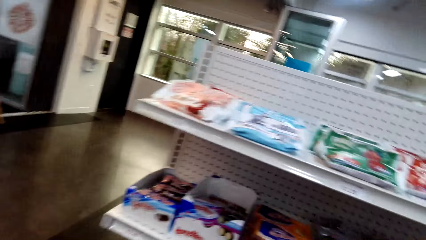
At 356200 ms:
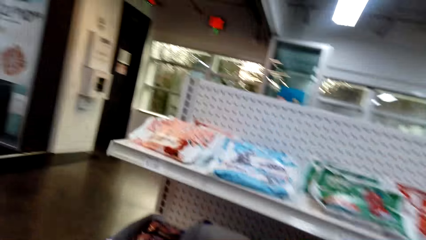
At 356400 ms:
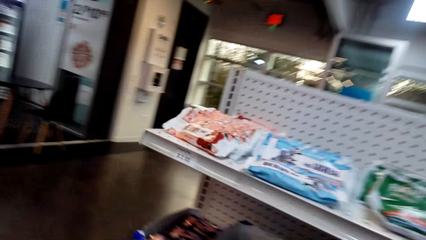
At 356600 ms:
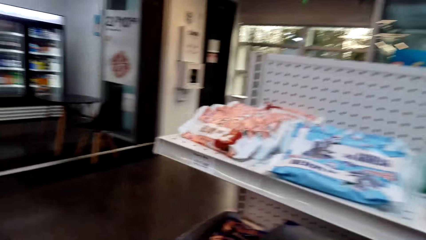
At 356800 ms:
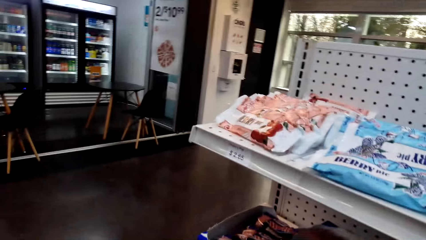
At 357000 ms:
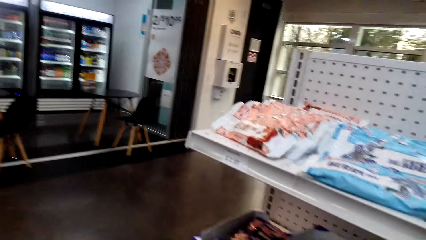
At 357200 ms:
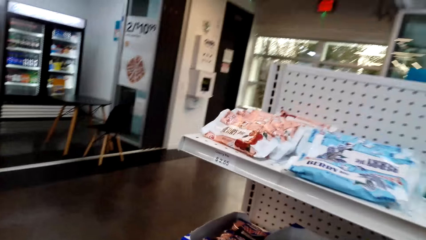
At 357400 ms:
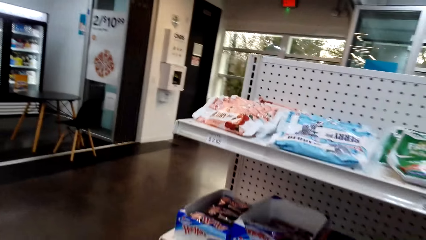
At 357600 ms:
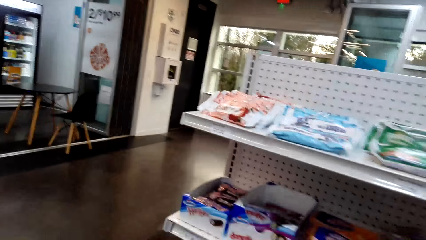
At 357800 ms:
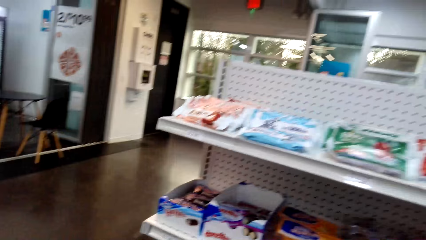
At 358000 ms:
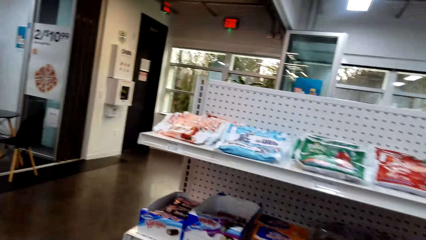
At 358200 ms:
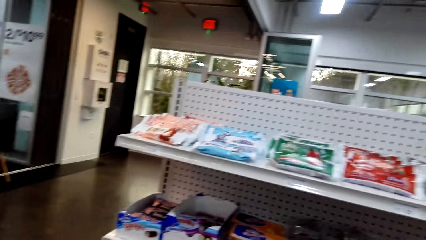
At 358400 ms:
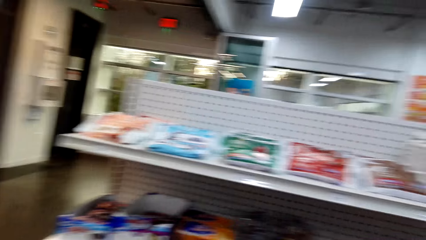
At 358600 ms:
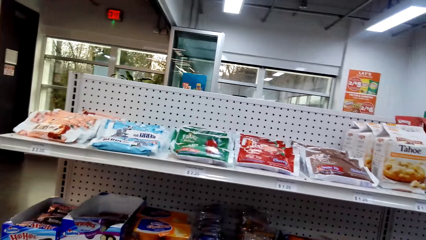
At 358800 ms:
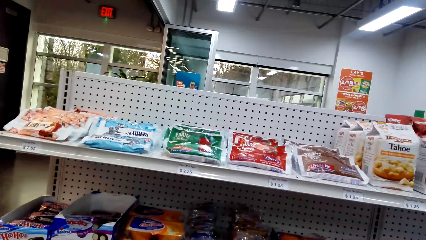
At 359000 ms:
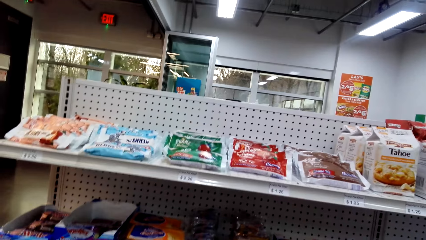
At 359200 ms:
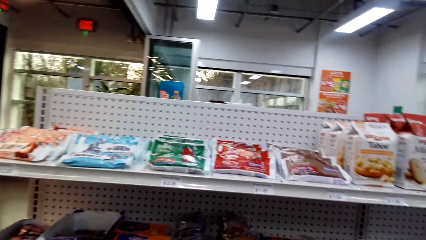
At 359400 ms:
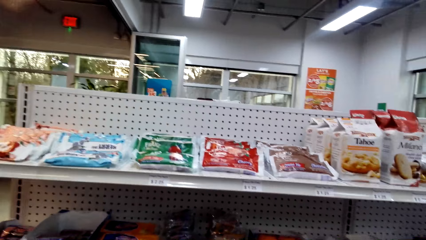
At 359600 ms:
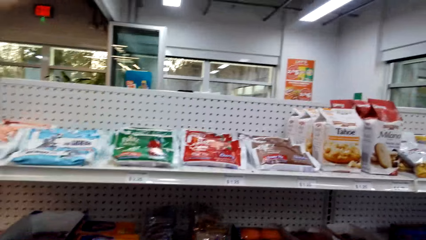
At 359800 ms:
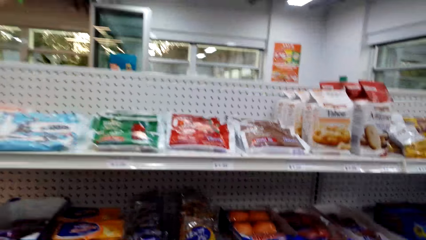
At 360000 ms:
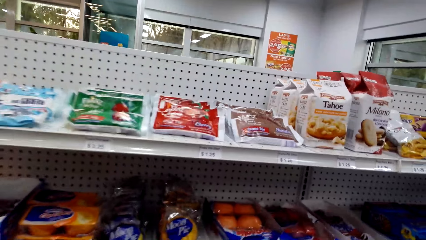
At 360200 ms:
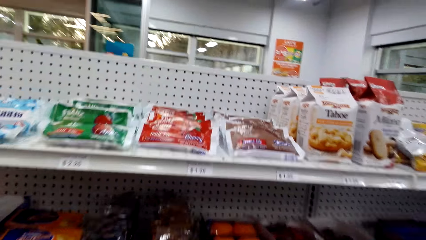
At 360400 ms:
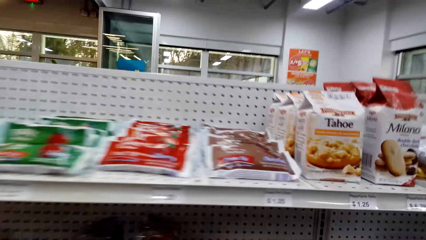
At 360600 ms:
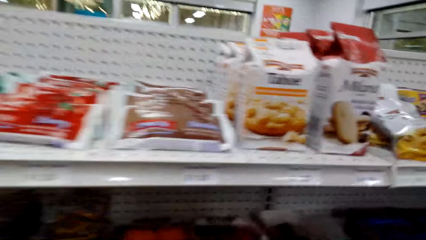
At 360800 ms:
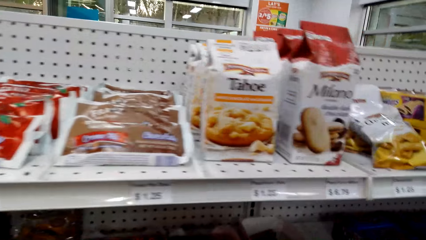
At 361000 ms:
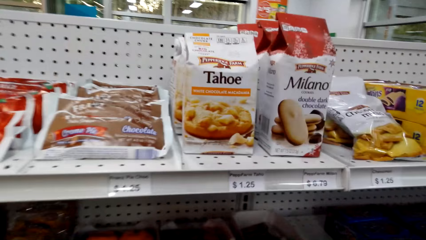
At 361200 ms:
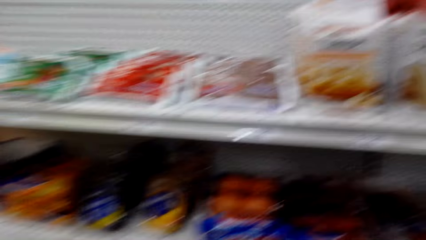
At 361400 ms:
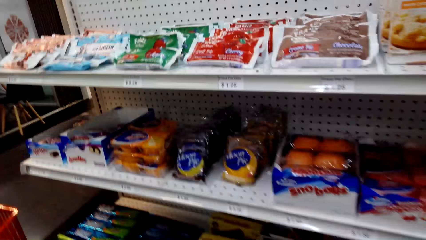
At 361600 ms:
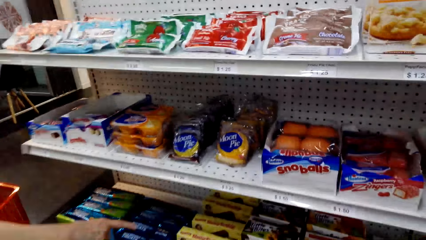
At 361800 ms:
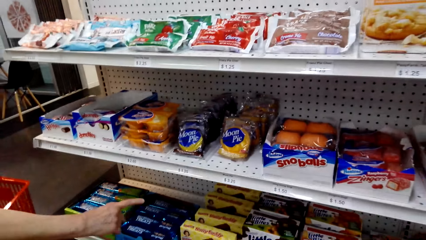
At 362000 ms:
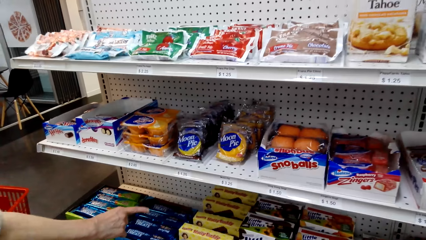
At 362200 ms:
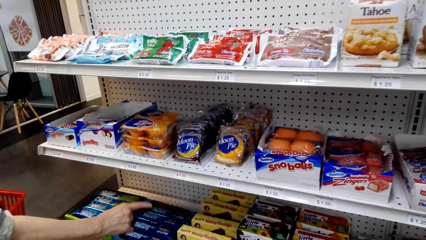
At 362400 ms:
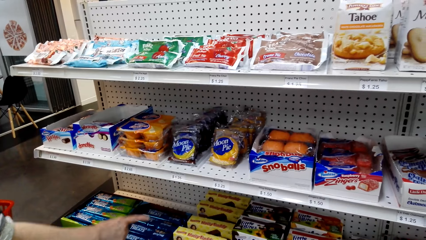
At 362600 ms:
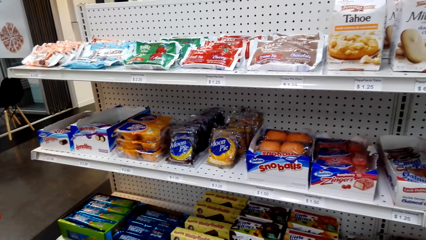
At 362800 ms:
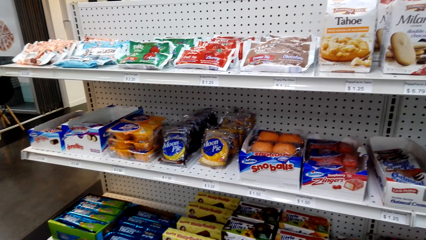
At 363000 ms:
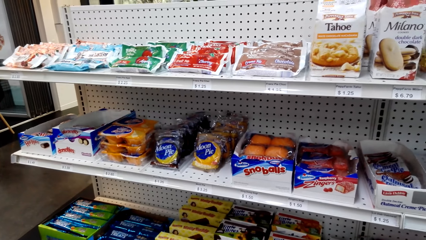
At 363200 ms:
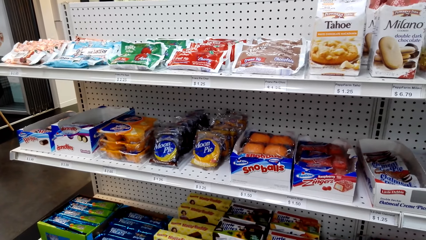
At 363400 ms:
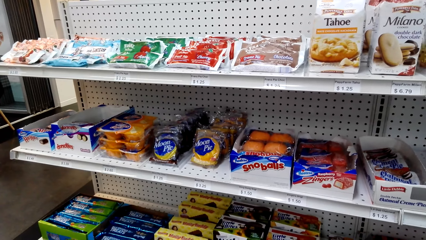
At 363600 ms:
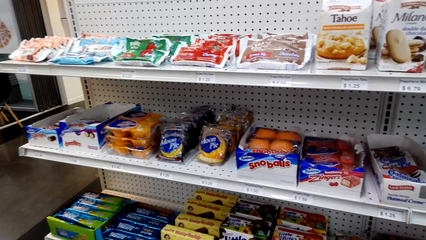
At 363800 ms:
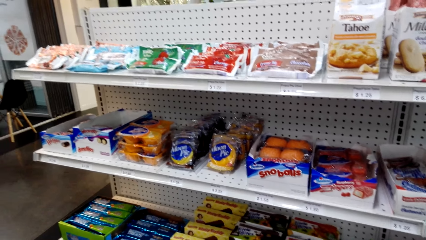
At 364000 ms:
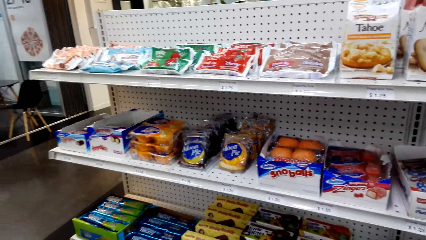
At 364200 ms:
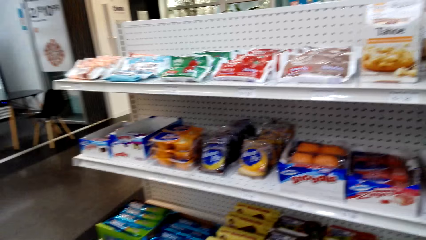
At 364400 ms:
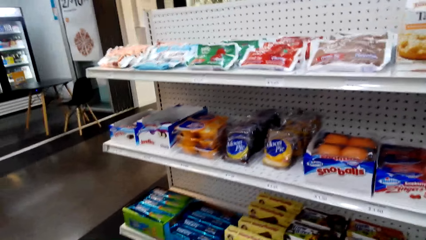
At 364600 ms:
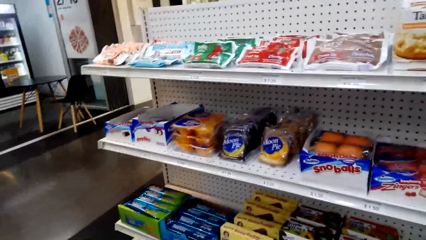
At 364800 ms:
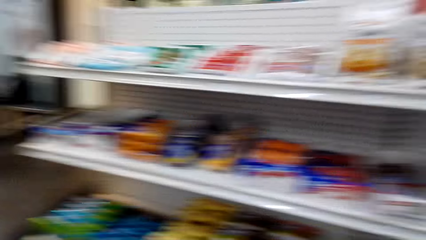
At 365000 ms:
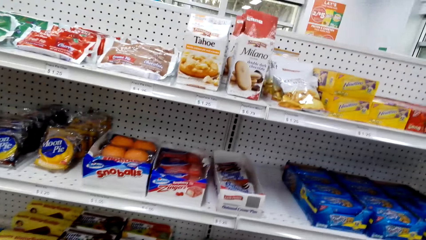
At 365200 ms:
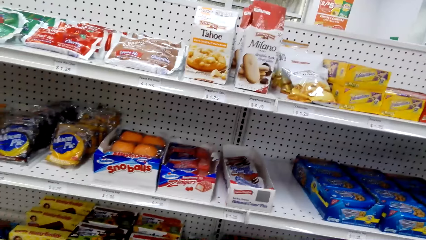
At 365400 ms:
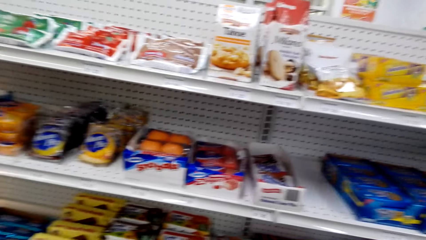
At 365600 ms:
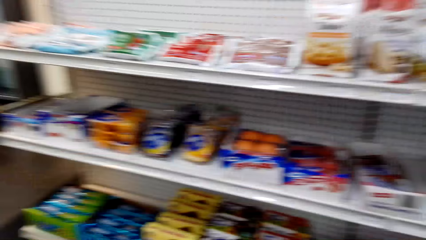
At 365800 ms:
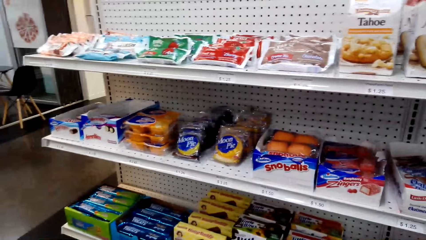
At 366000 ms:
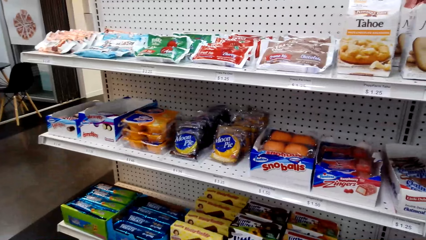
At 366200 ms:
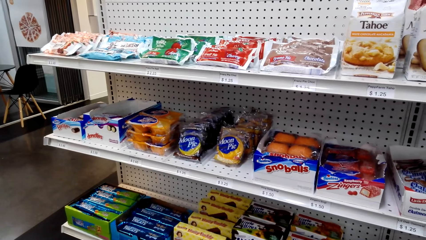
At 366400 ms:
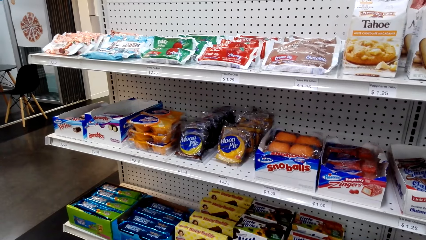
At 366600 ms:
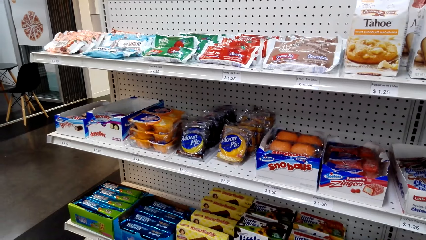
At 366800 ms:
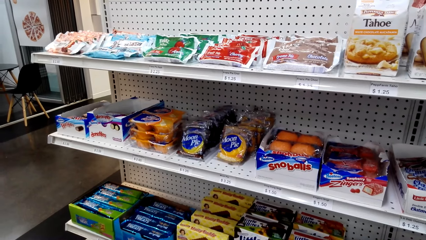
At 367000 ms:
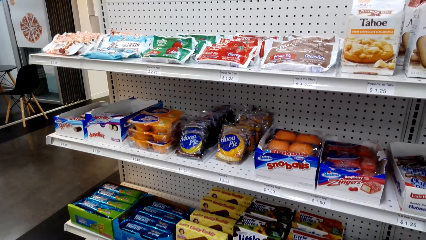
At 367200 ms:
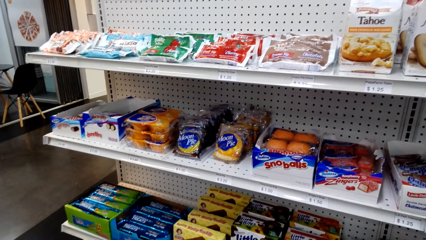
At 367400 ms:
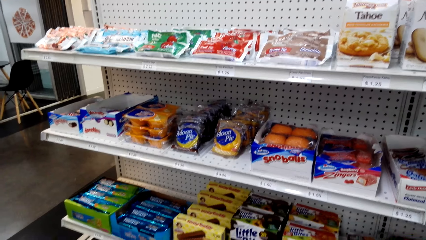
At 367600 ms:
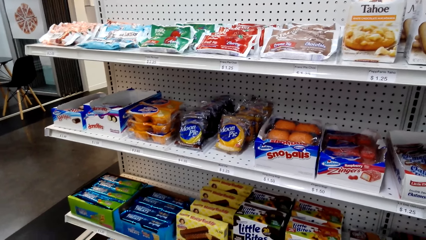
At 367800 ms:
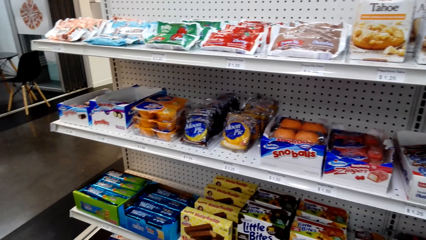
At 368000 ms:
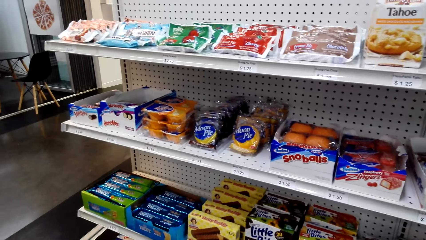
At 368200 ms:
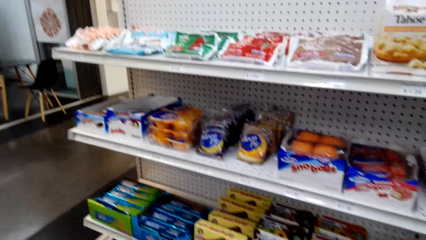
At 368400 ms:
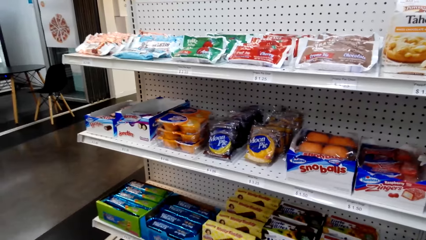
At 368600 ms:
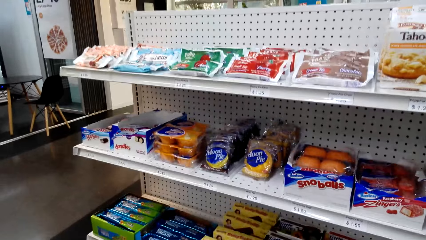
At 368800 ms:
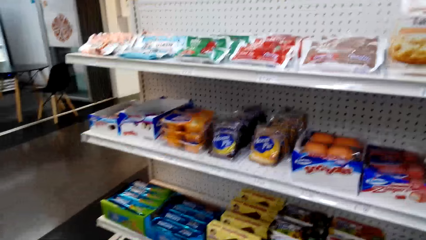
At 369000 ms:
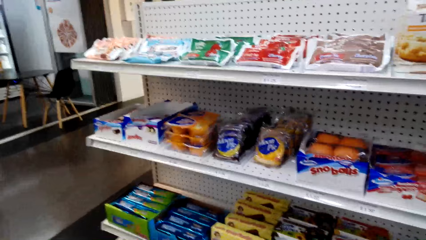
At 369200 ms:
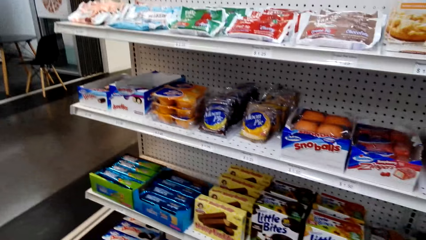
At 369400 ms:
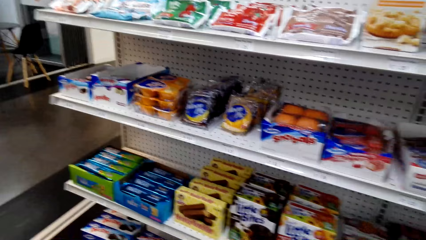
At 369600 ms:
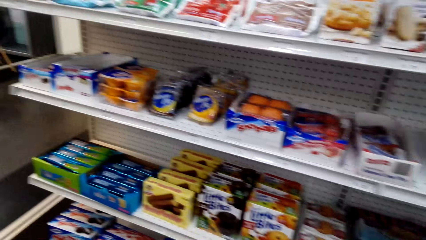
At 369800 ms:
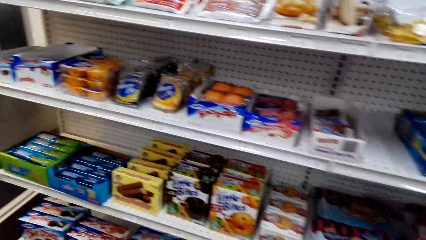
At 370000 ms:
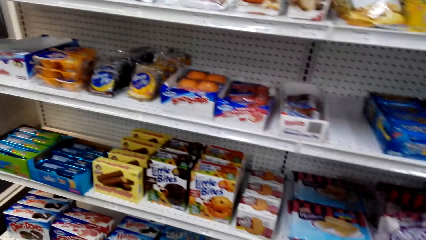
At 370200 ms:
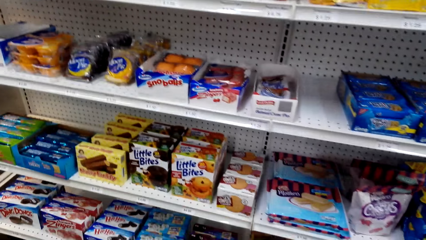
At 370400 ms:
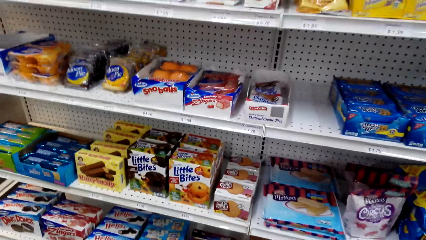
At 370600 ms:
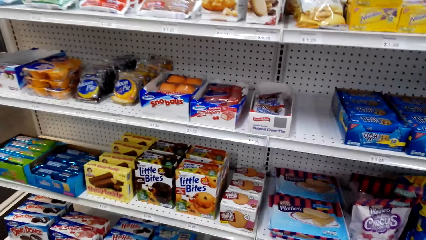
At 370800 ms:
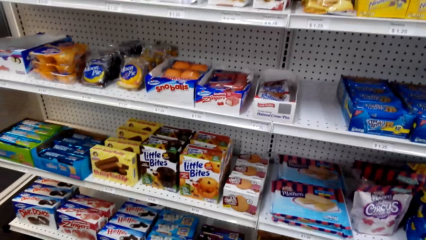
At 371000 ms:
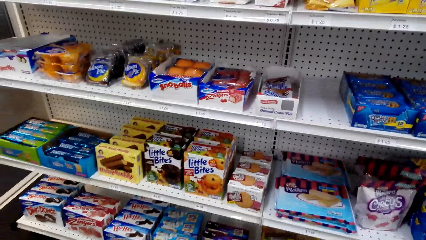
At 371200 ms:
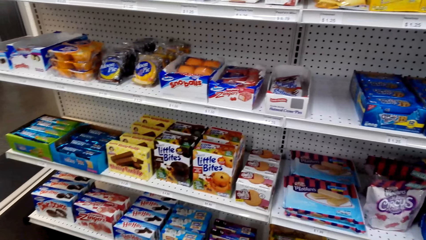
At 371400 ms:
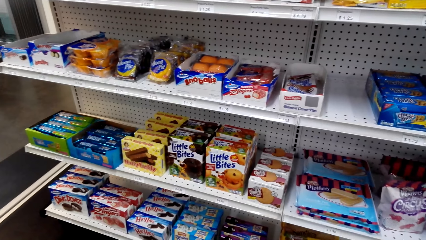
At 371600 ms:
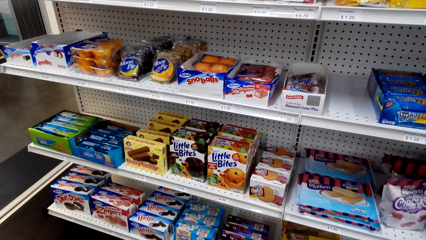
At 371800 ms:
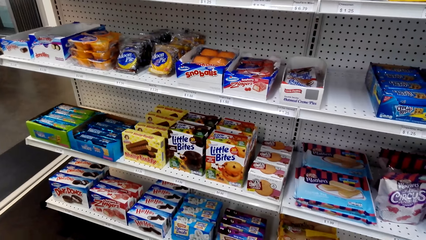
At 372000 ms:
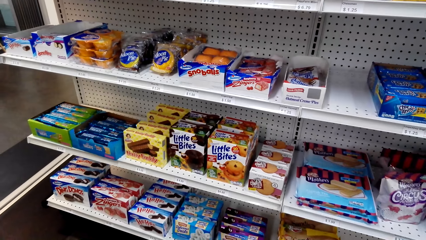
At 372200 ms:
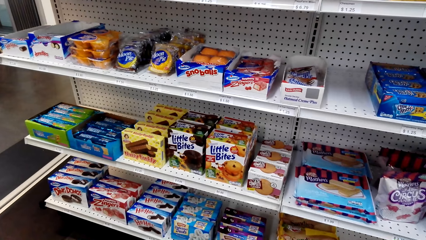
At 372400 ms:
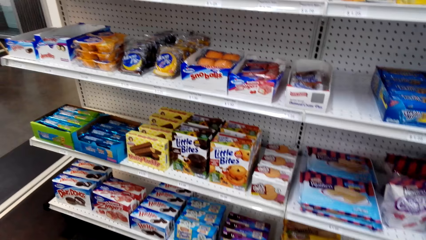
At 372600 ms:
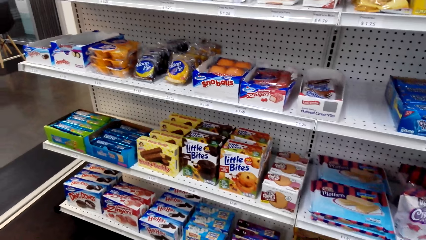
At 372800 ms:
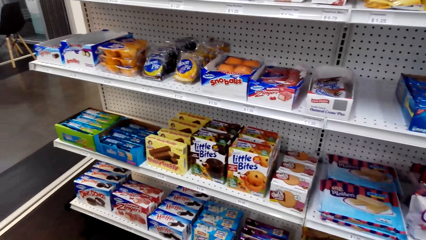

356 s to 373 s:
A woman points at the snacks on the shelf. The camera wearer looks around.
